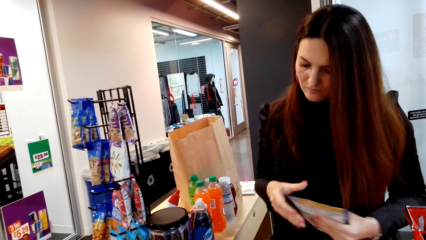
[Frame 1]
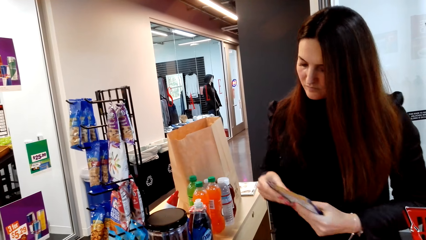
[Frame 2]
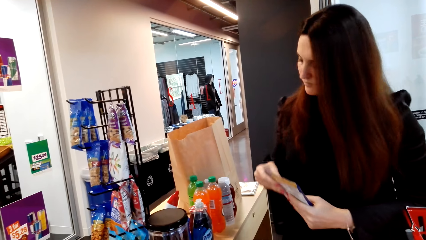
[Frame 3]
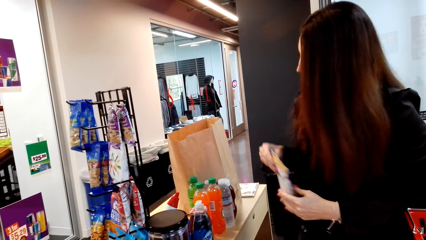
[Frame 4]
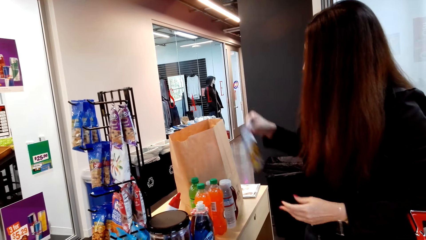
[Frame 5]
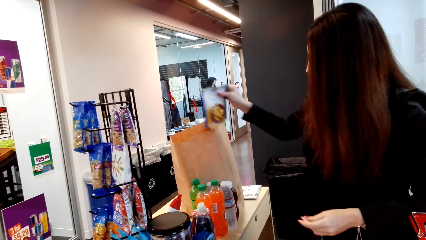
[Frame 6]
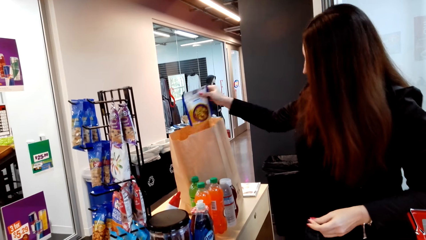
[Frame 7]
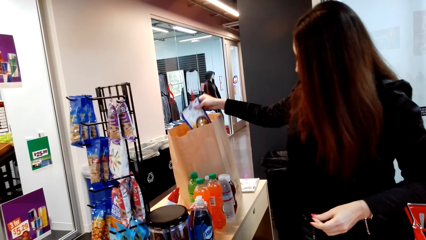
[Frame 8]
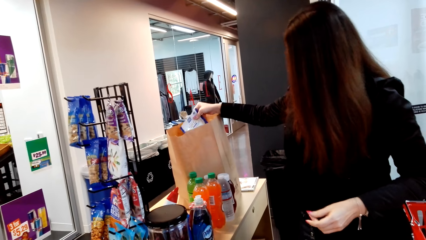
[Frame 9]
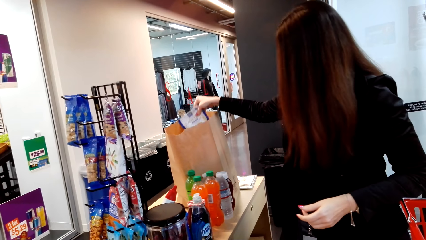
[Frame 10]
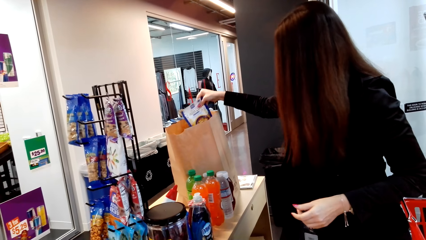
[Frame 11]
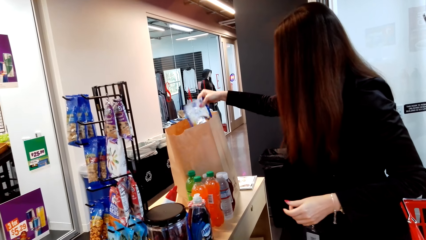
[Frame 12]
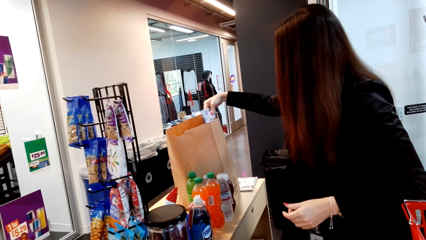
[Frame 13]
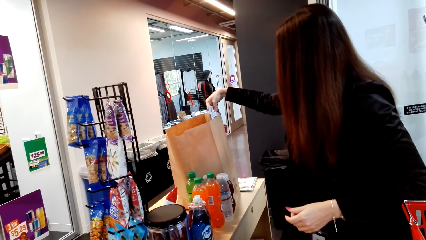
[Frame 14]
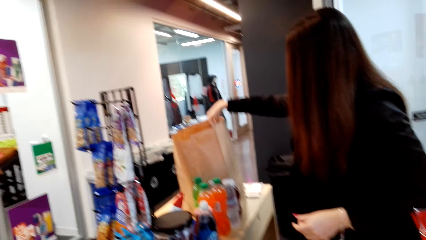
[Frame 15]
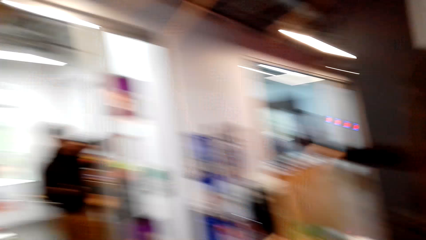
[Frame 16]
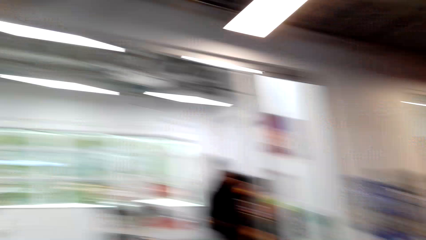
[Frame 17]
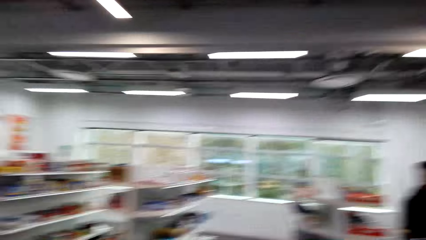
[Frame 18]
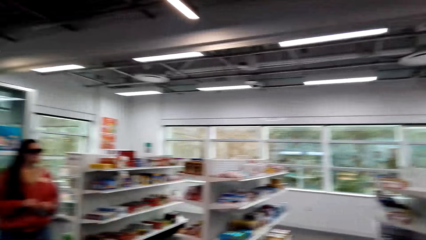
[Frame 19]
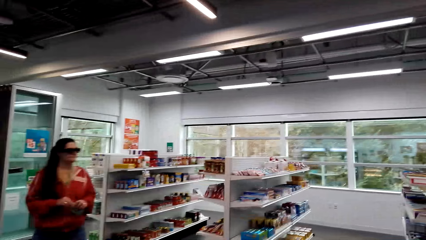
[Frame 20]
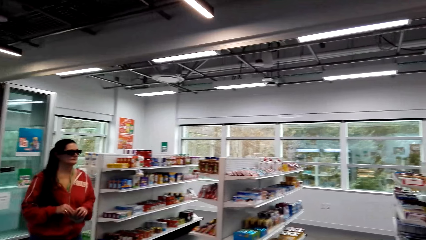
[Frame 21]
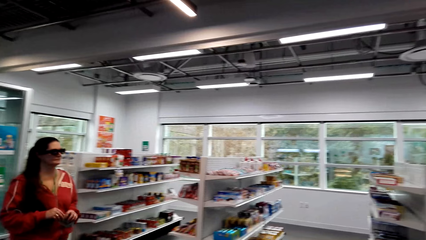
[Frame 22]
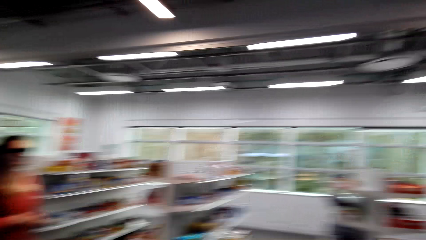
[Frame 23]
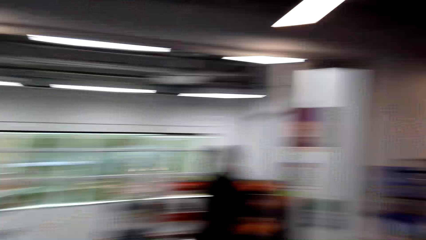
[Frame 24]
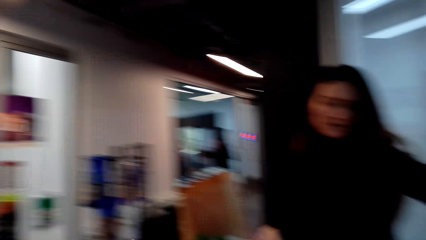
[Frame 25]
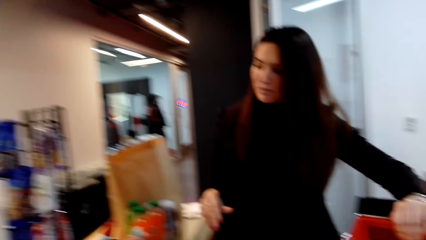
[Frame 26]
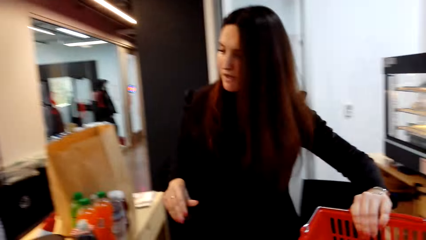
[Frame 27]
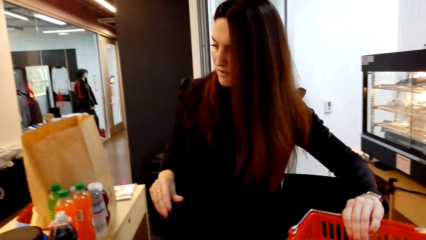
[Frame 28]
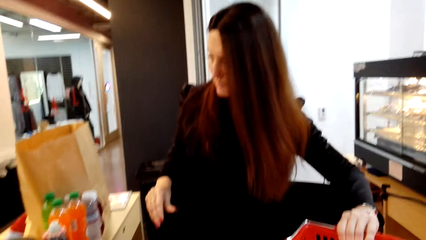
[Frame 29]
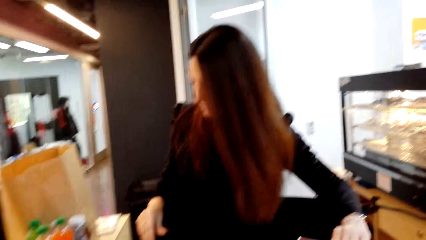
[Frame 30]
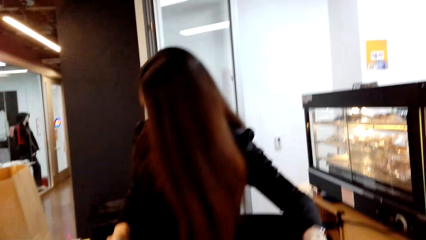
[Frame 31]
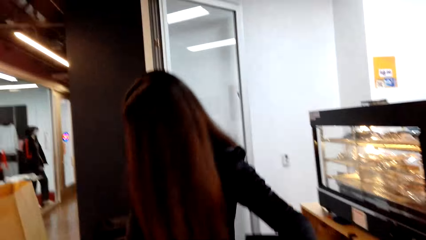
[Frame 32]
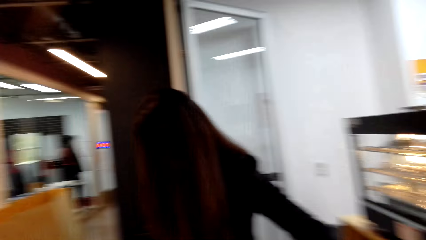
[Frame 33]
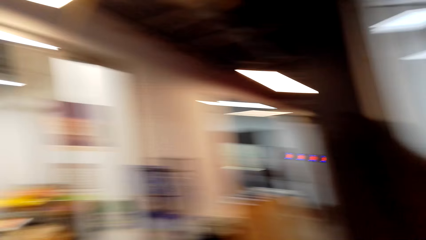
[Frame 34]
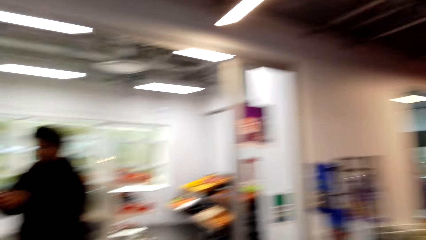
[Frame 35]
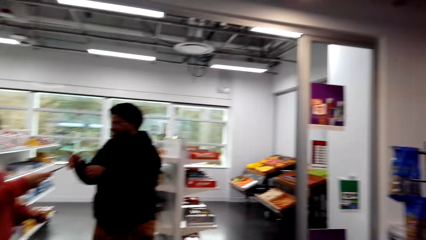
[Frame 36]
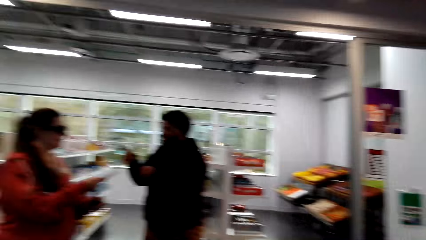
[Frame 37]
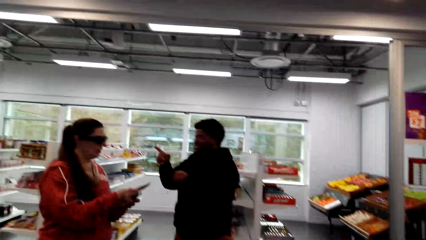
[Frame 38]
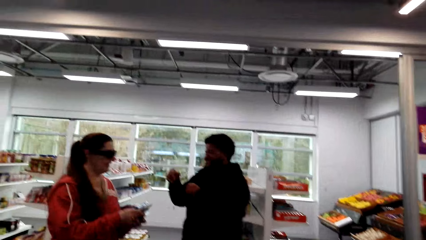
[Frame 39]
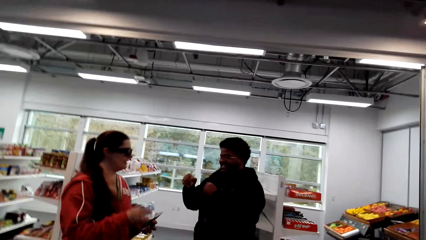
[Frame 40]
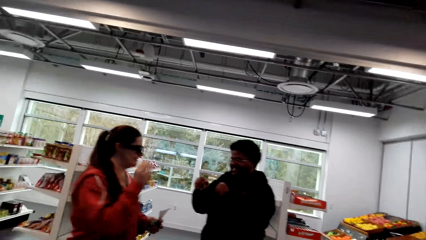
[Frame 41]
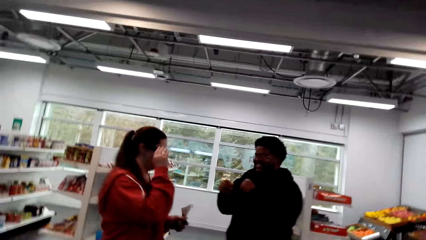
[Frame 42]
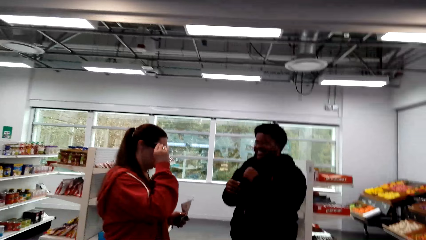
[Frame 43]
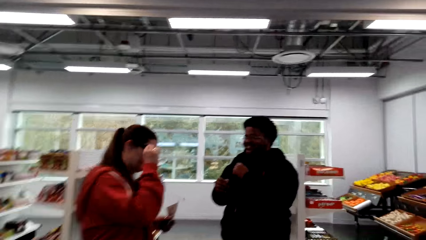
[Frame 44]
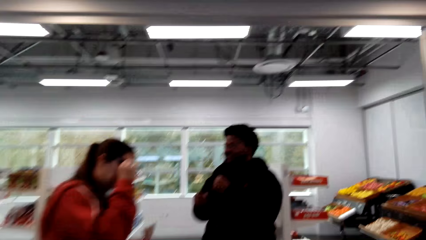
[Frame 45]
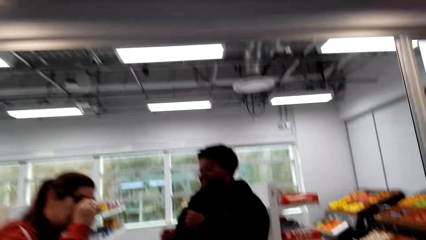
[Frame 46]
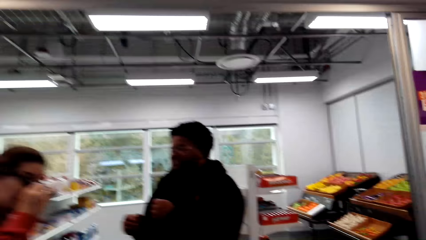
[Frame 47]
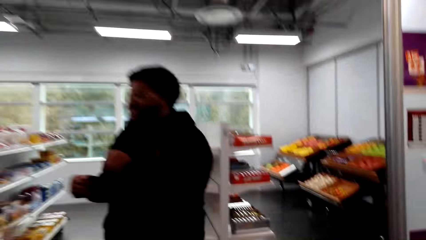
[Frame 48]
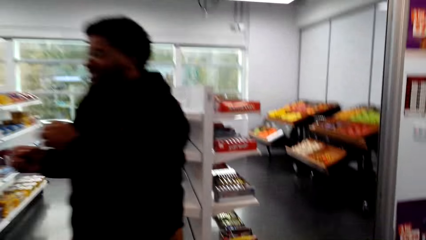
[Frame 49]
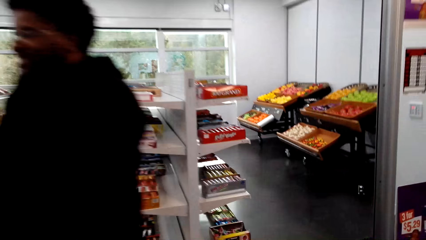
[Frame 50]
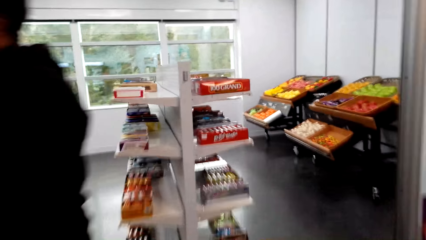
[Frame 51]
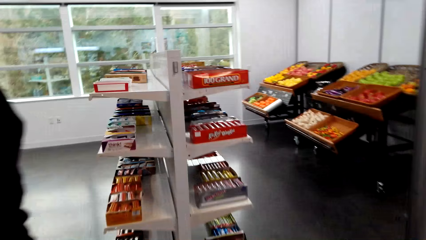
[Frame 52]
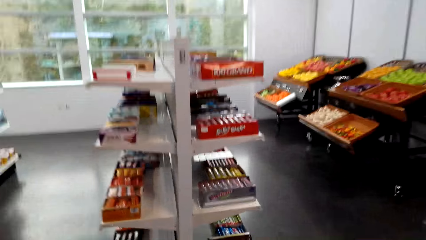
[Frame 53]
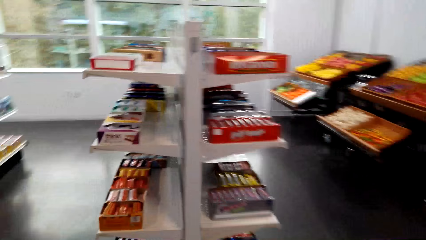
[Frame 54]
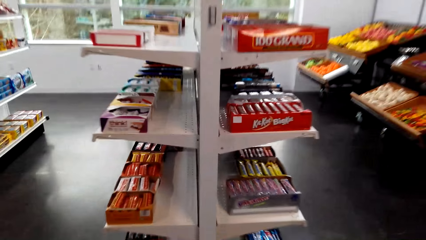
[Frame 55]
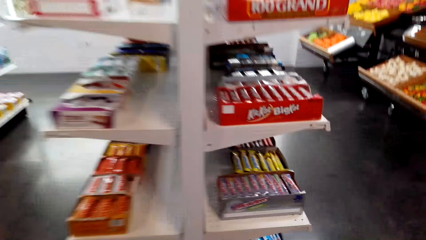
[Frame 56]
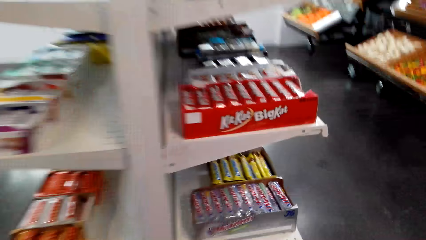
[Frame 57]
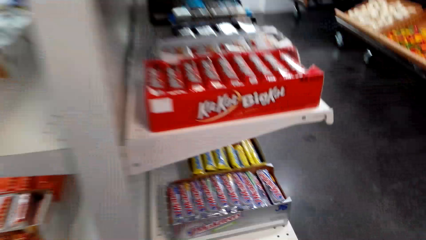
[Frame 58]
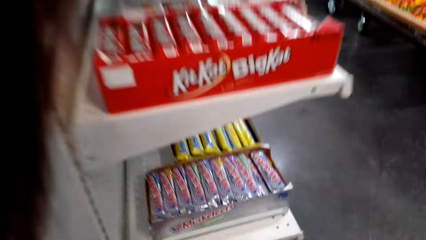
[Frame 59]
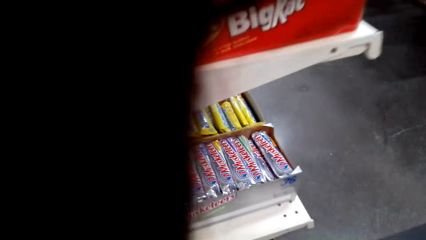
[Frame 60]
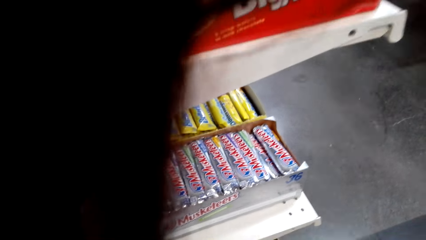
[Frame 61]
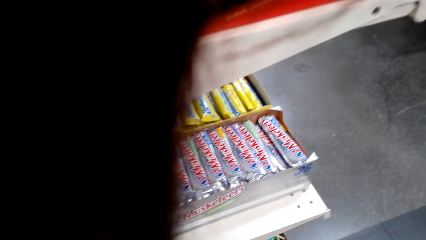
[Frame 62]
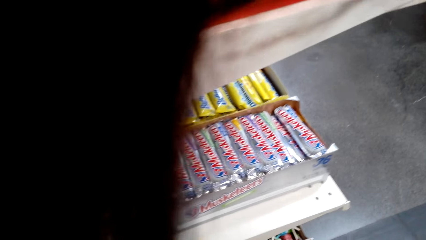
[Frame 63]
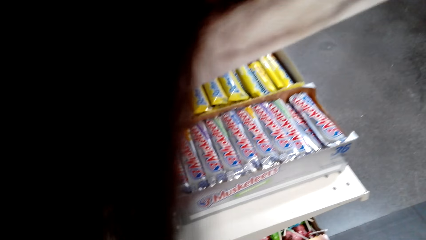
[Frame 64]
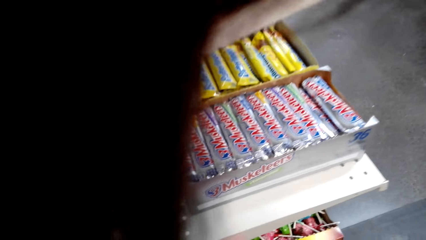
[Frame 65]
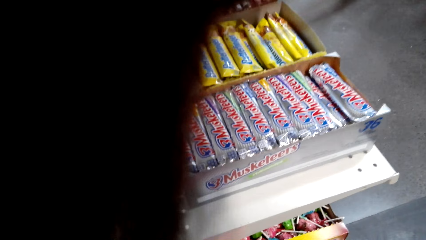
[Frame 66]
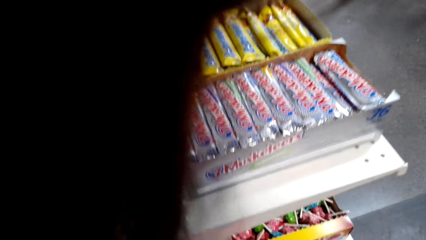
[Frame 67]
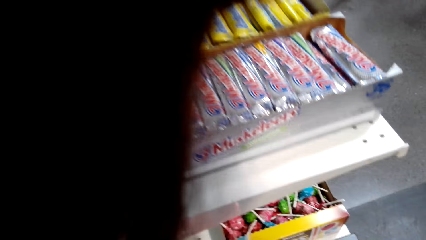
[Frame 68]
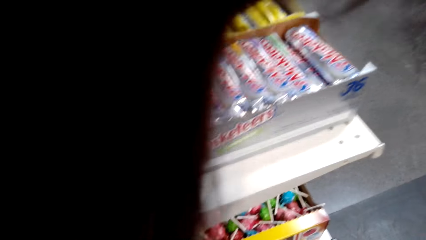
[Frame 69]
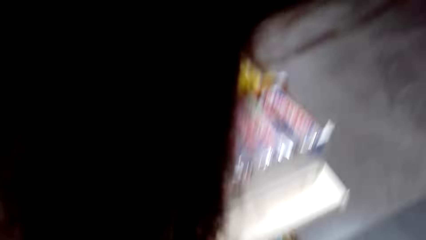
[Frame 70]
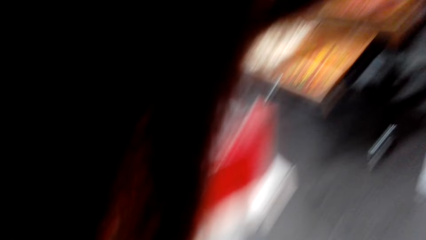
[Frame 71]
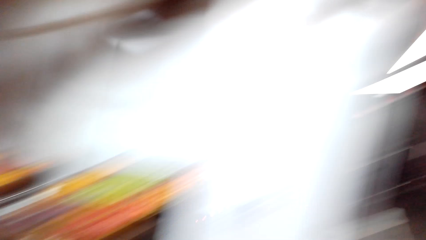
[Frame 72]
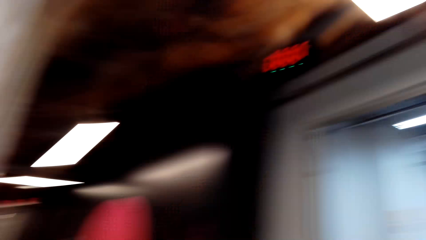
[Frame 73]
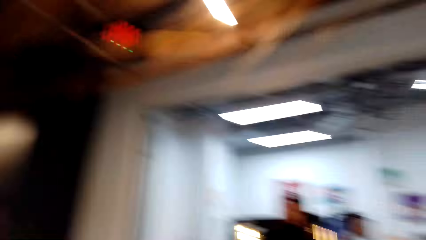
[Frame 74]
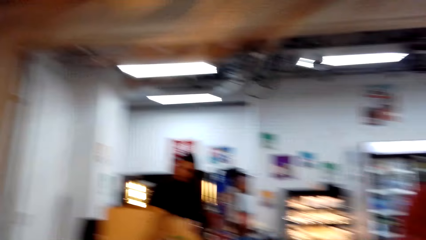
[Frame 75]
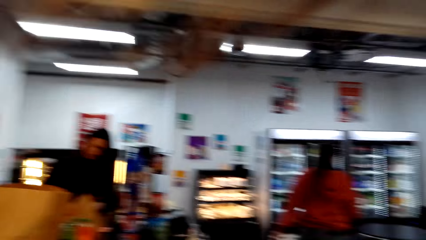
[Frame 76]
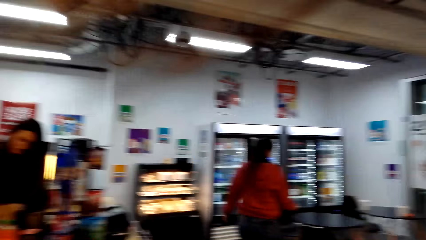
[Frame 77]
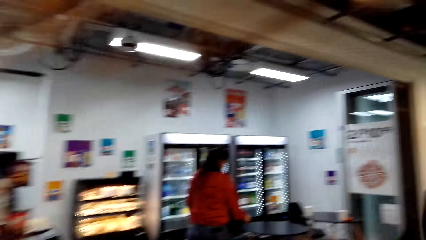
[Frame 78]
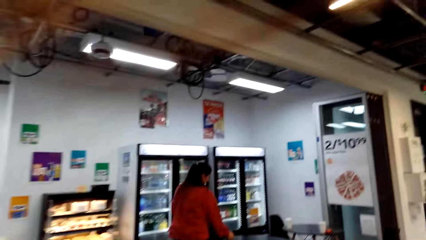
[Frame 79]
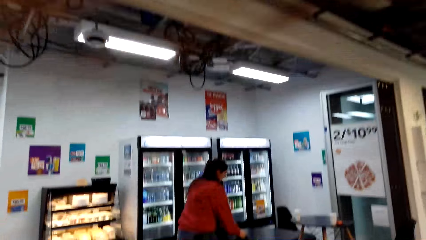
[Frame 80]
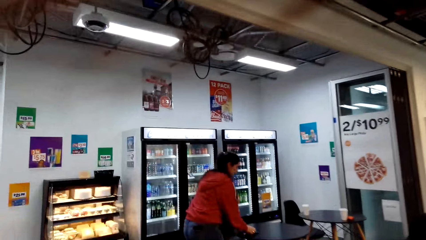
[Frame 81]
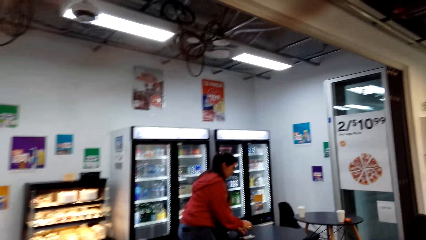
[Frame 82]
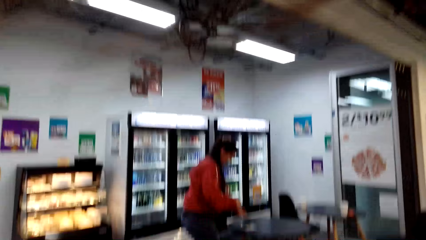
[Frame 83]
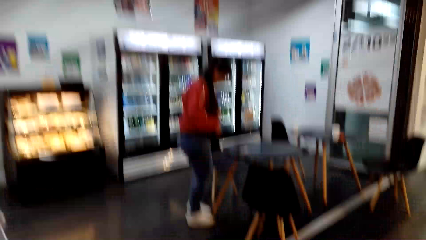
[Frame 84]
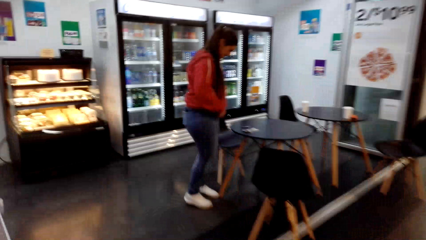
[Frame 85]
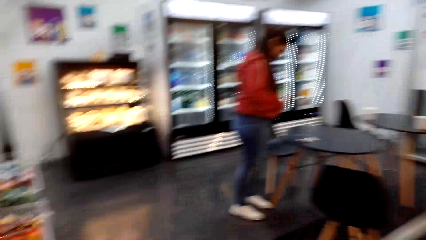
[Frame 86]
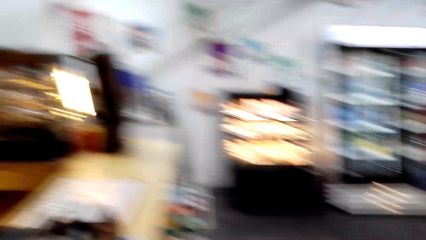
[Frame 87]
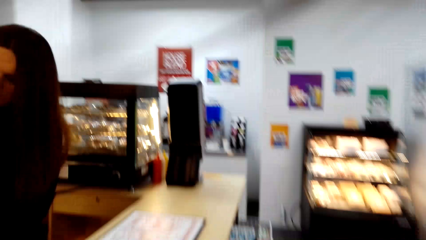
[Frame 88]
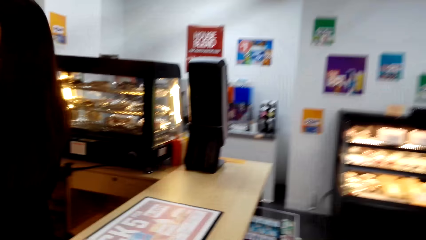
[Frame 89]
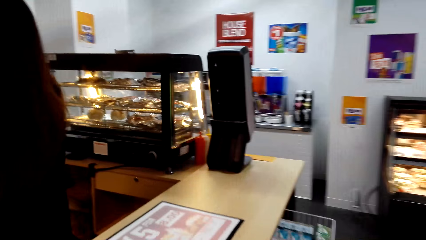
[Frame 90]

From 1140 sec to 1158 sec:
A person puts the item in the shopping bag. The person moves the shopping basket. The camera wearer walks around. They put the shopping basket on the floor. They walk around.
